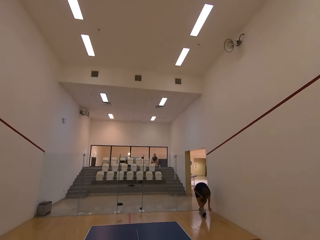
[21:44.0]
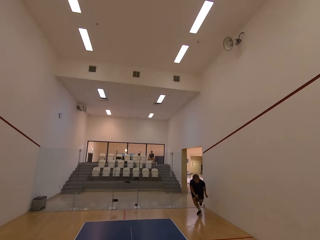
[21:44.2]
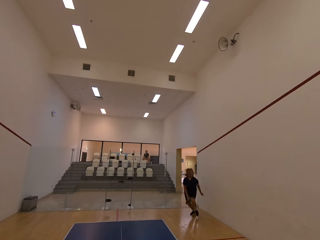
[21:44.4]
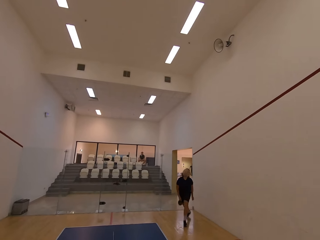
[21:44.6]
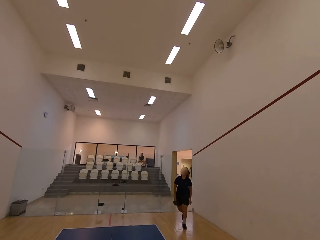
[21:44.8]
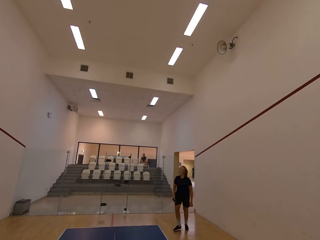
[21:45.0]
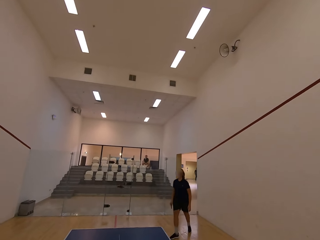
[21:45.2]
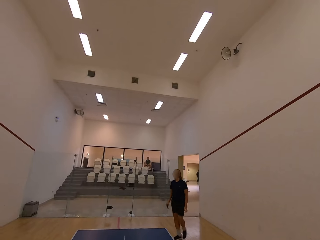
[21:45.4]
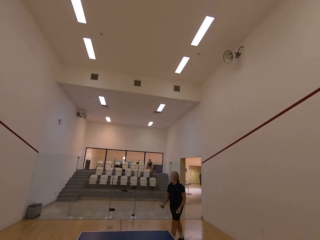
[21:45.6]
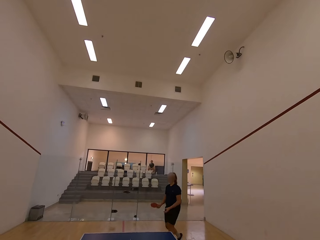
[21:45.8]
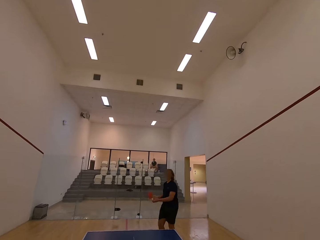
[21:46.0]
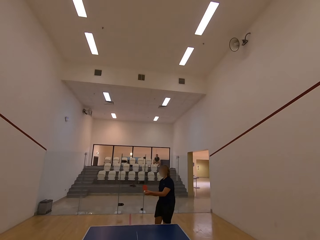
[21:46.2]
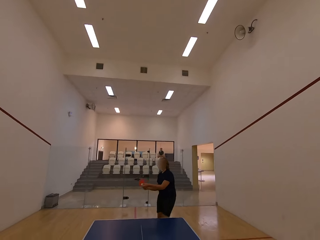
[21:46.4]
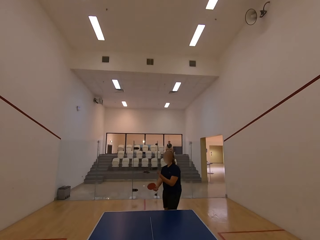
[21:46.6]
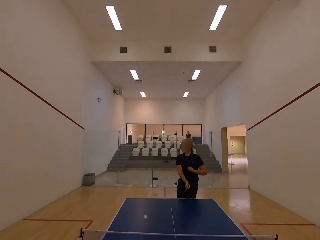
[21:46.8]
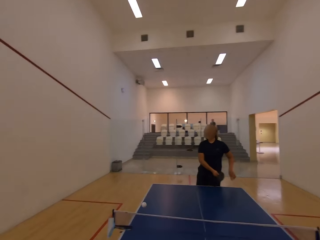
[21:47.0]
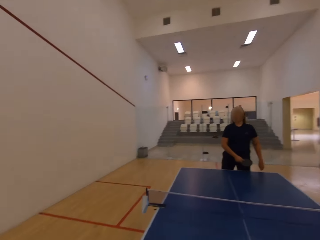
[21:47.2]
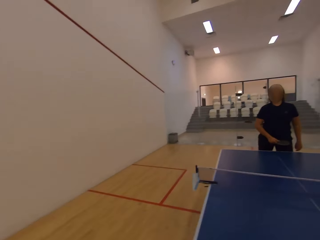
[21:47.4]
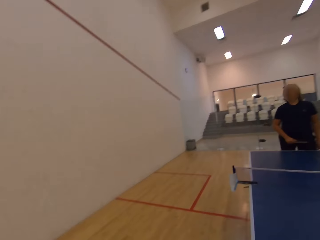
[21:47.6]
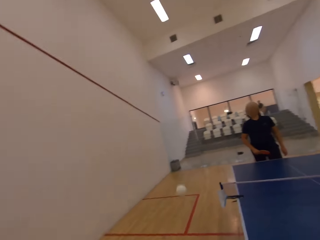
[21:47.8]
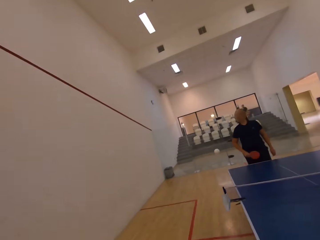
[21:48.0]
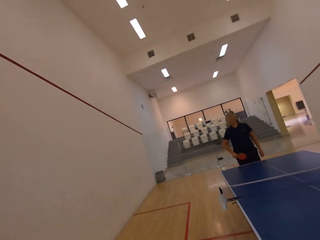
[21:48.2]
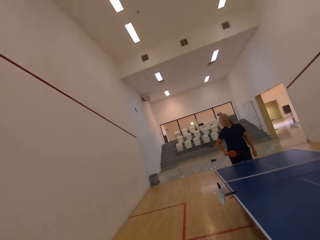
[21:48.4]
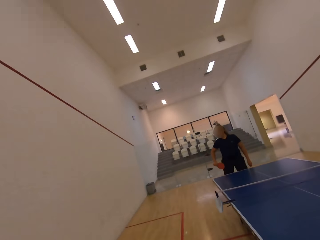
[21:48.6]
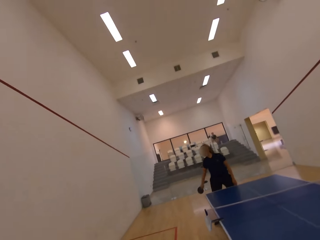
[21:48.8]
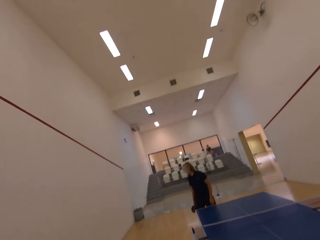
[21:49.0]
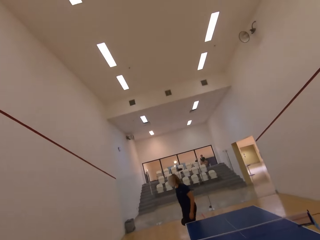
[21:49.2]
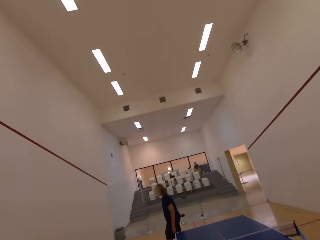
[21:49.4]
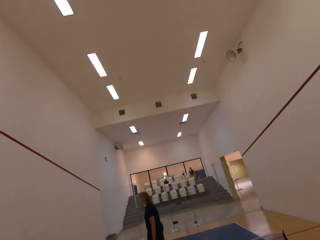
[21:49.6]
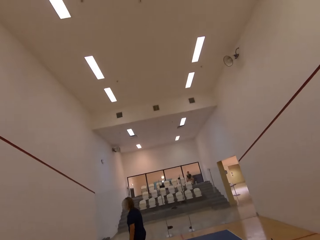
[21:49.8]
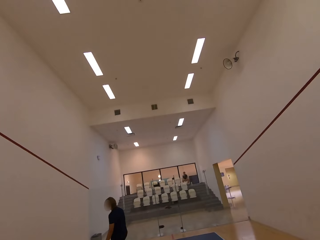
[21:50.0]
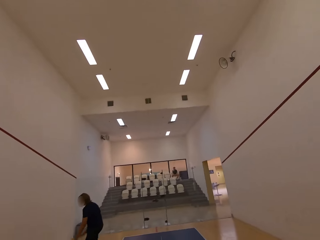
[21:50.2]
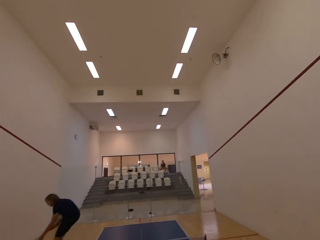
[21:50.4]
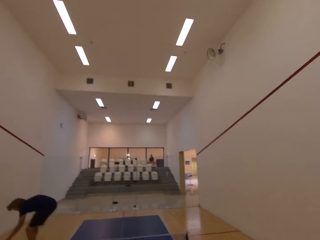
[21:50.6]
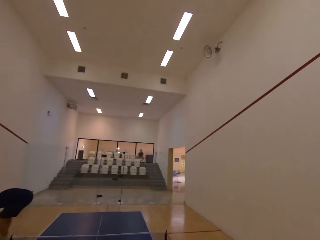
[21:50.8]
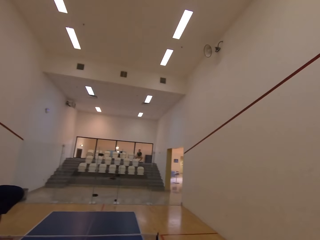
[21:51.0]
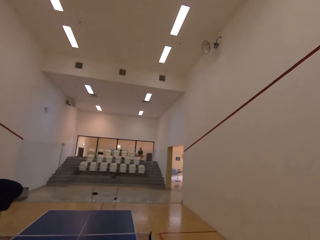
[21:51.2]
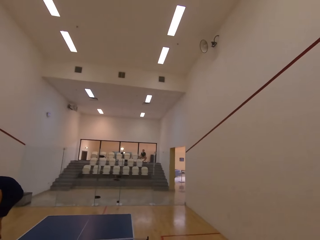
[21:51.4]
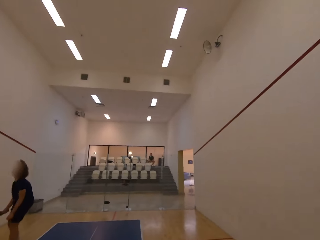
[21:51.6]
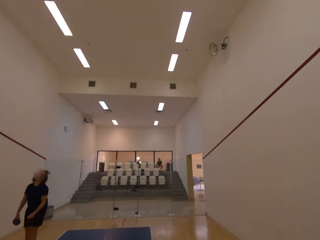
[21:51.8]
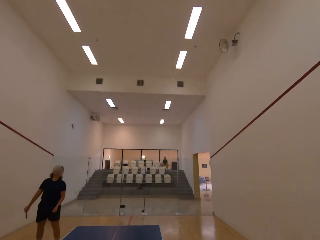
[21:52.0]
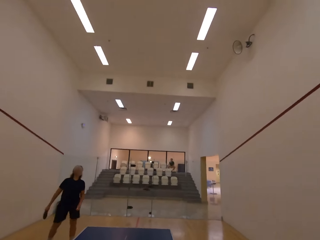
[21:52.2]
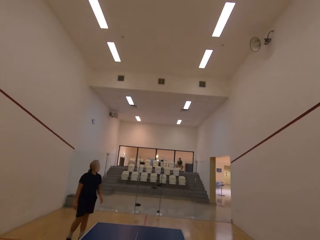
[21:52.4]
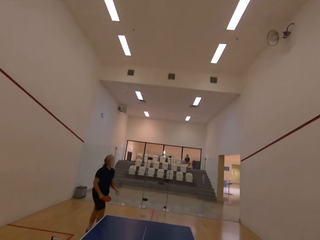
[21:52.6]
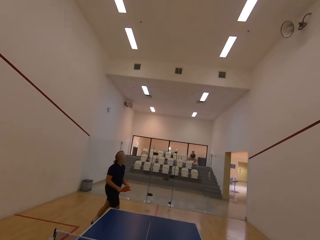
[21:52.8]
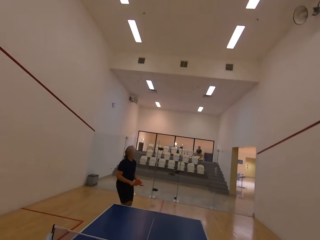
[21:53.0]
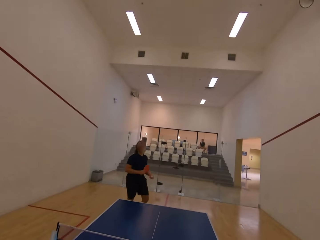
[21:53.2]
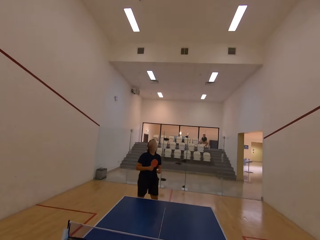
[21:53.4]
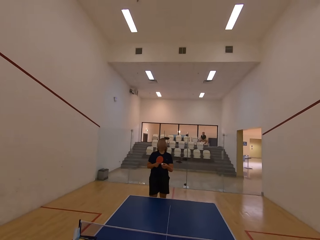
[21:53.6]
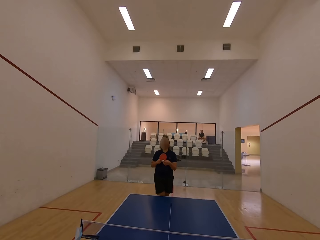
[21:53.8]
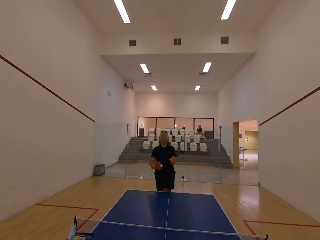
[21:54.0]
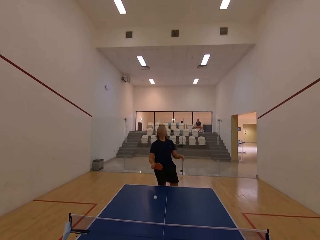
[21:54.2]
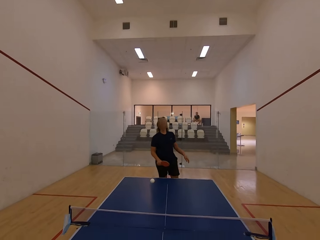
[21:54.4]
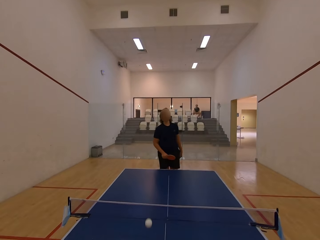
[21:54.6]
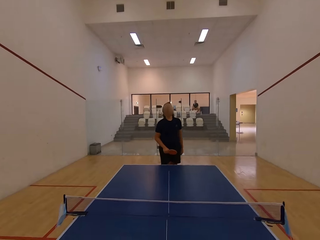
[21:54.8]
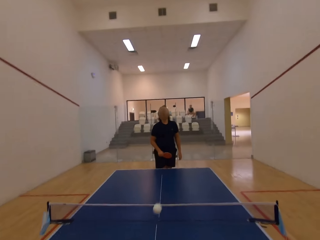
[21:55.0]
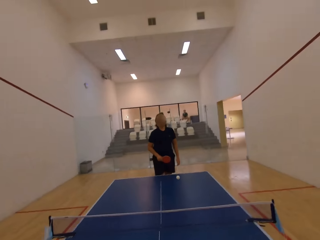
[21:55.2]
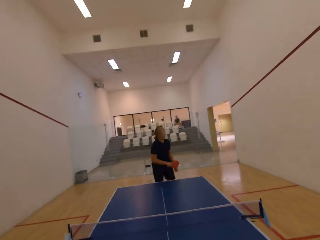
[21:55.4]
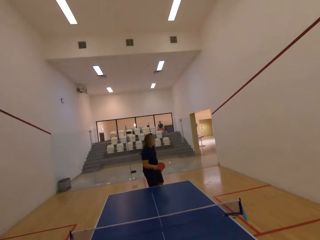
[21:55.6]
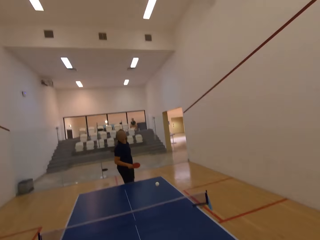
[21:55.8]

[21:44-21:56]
A man picks up a tennis ball on the floor, walks towards the table, and plays ping pong with the camera wearer. The man serves the tennis ball in the room. The man follows the ball. The man walks in the room. The man bends in the room. The man walks towards the table. The man plays ping pong with the camera wearer. The man serves the tennis ball in the room.

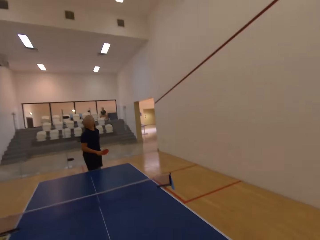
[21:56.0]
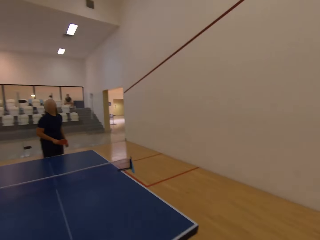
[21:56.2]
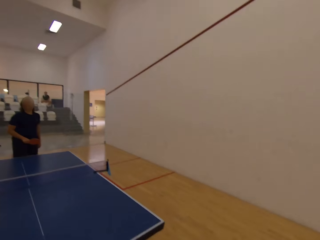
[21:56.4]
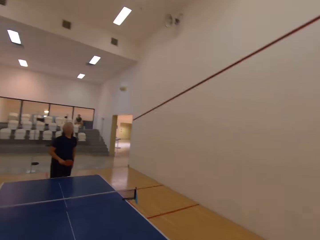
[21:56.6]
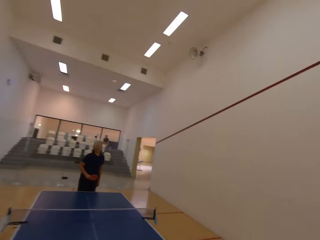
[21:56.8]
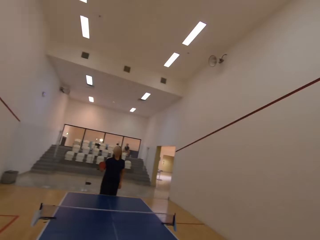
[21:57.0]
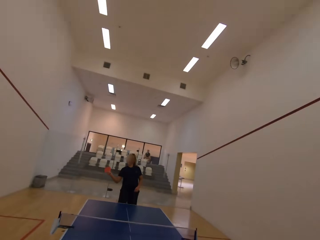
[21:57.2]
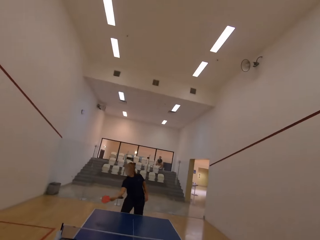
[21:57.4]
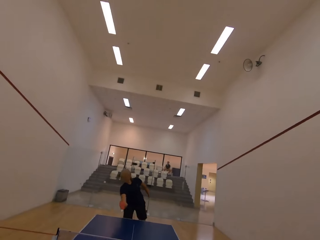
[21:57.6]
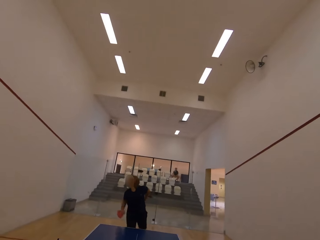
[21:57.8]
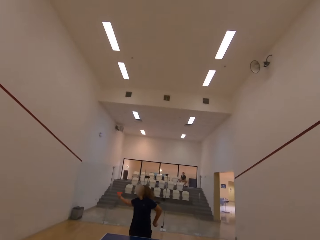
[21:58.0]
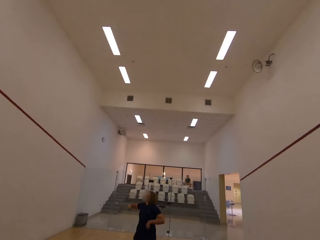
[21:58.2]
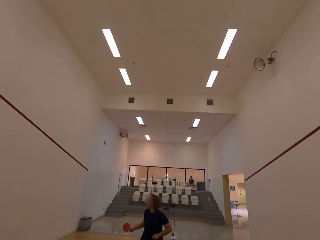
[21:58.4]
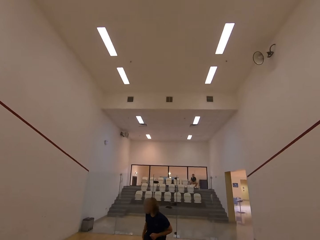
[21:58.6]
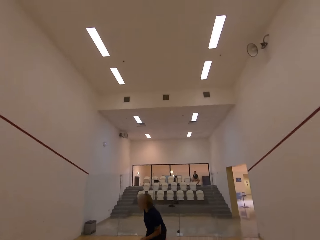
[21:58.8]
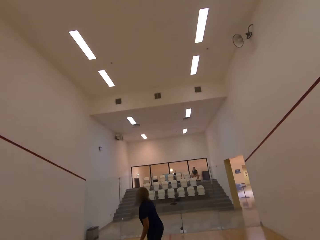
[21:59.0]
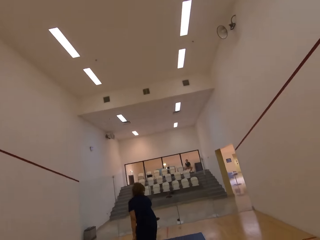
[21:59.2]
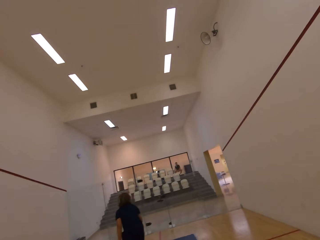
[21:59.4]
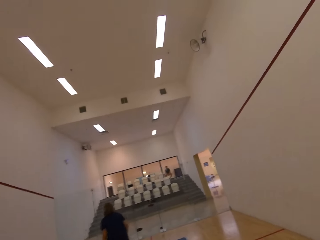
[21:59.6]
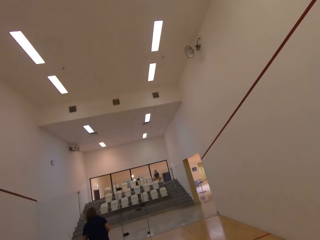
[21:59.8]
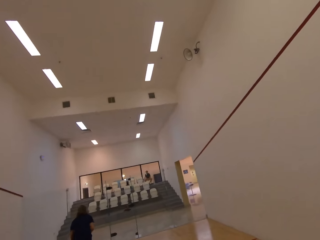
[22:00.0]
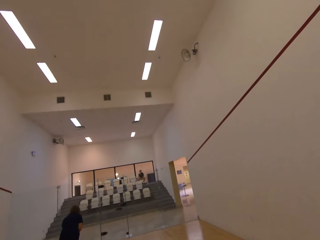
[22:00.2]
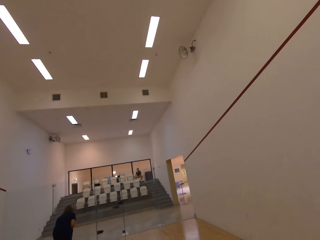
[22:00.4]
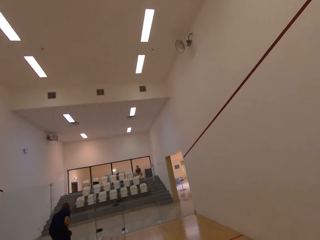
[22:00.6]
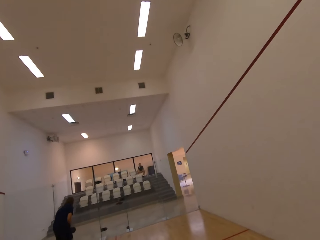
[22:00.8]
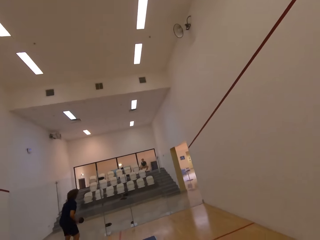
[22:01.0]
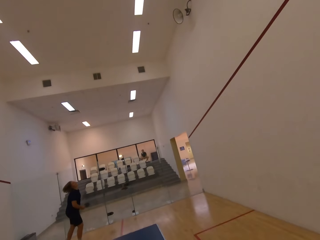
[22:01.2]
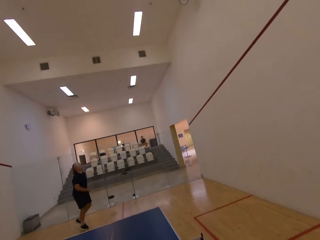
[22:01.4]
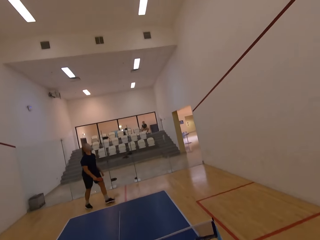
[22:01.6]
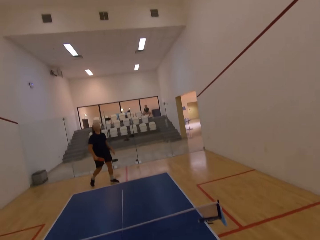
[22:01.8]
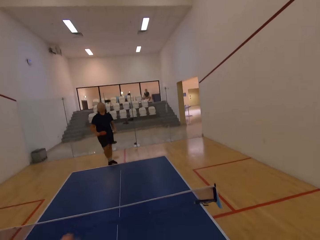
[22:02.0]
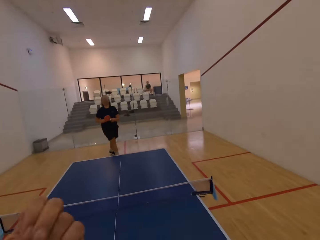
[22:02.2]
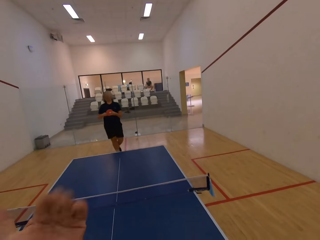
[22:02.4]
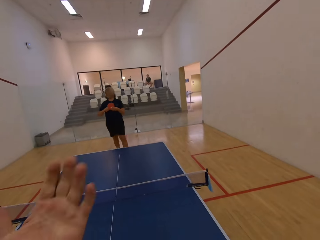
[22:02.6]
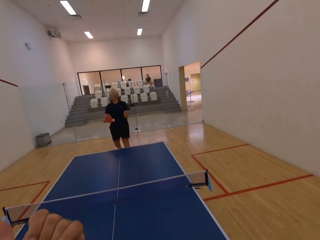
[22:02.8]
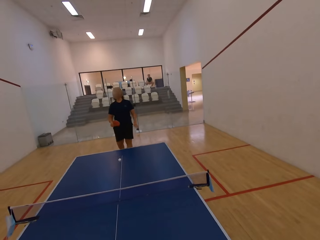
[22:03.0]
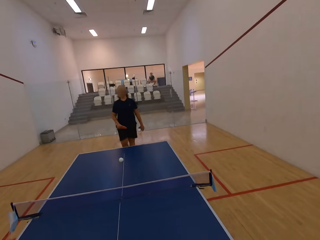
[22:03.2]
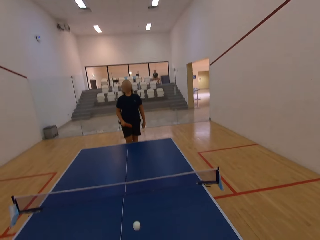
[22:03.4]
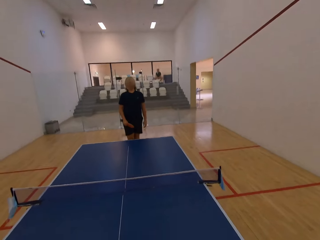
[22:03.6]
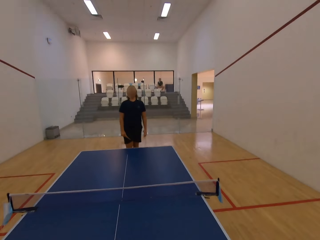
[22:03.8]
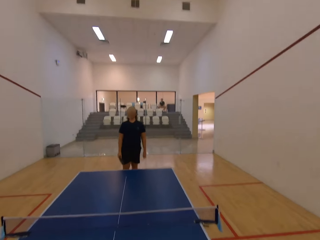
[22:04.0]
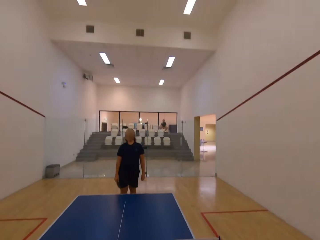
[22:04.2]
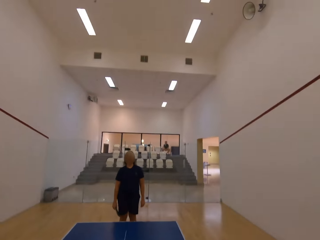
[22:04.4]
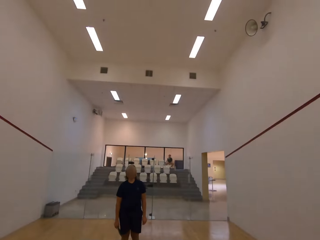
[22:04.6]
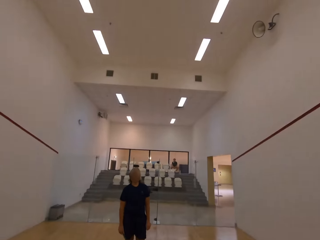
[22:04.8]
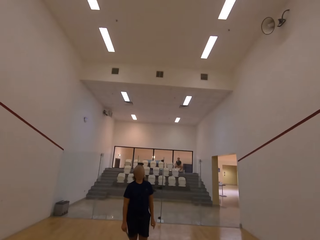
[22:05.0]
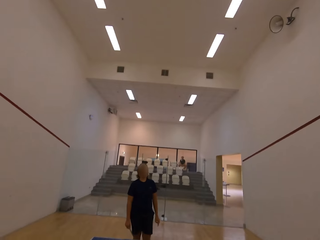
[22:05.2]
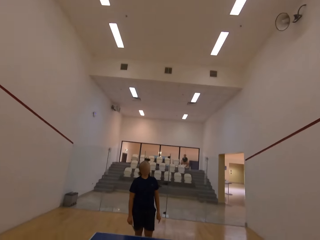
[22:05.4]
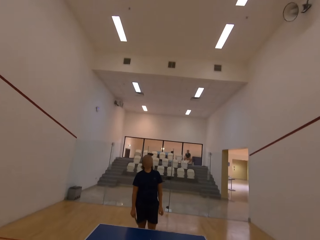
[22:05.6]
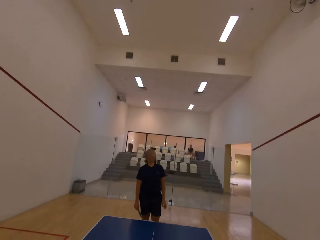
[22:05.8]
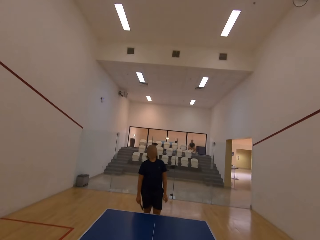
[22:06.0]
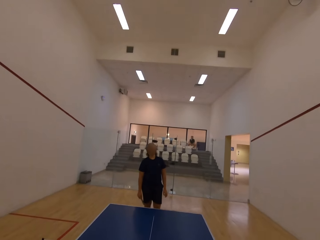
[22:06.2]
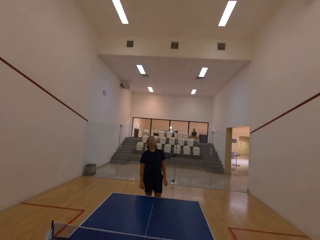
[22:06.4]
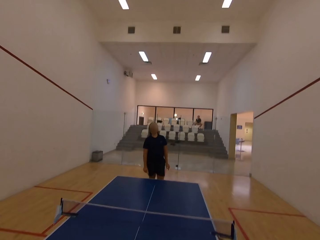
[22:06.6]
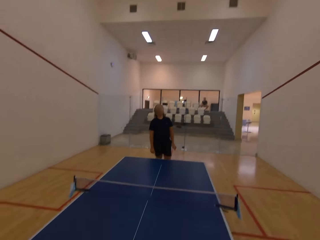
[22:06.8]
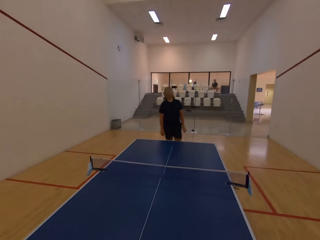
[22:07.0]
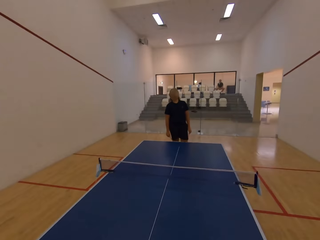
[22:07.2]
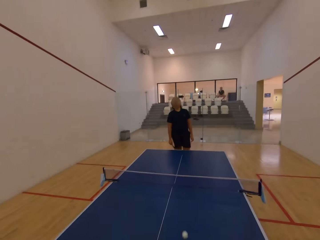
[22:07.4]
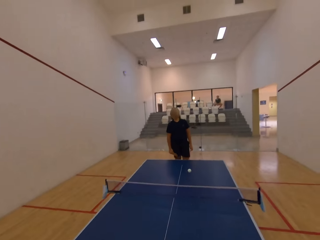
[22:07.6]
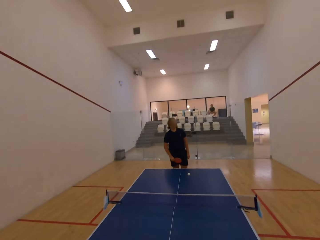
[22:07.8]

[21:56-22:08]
The camera wearer plays table tennis in the room with a man. The man follows the ball. The man walks around the room. The man picks up a tennis ball on the floor. The man walks towards the table. The man plays ping pong with the camera wearer. The man serves the tennis ball in the room. The man stands in the room. The camera wearer stares at the man.
